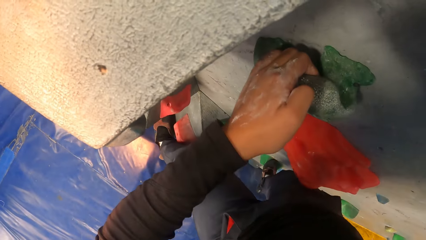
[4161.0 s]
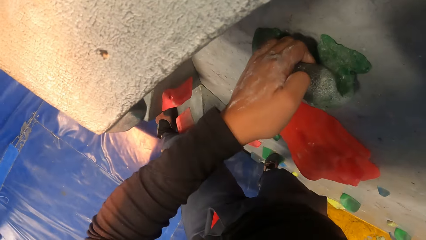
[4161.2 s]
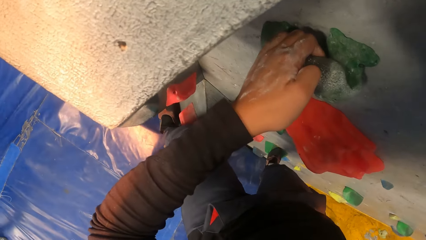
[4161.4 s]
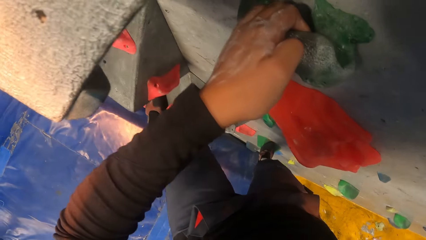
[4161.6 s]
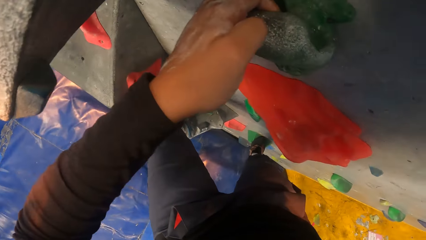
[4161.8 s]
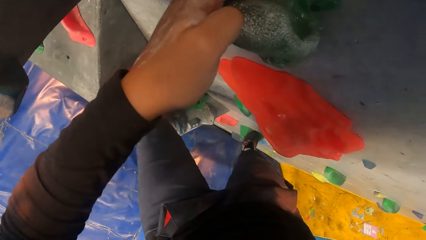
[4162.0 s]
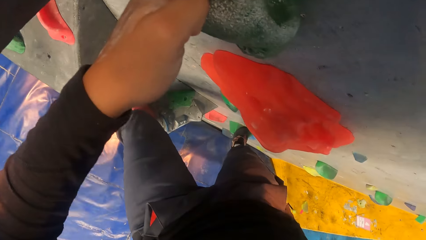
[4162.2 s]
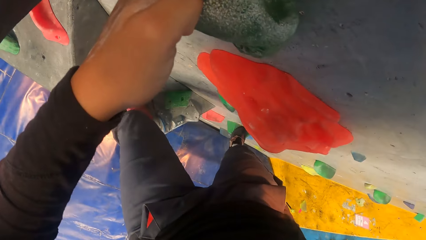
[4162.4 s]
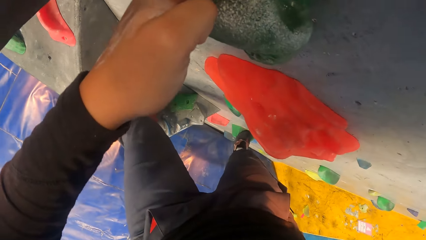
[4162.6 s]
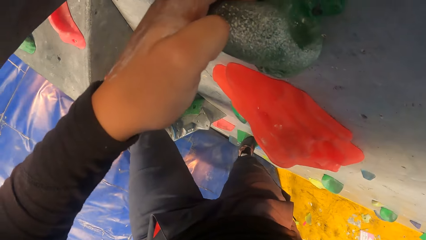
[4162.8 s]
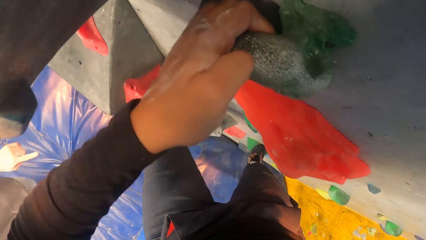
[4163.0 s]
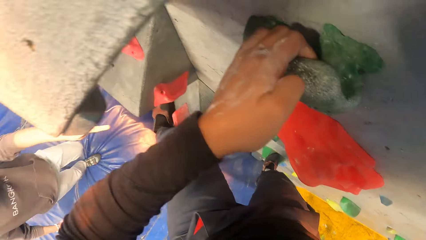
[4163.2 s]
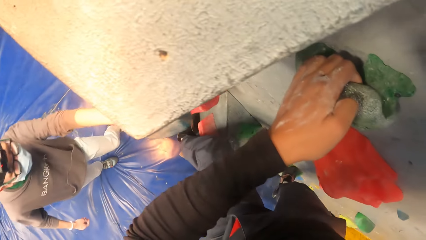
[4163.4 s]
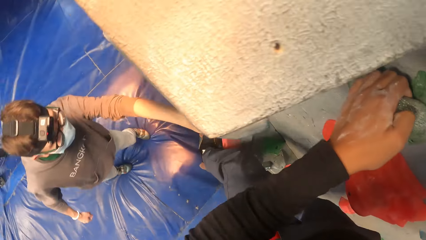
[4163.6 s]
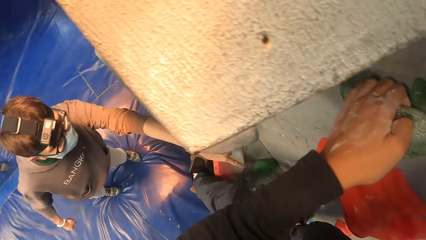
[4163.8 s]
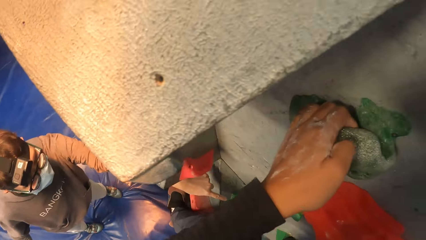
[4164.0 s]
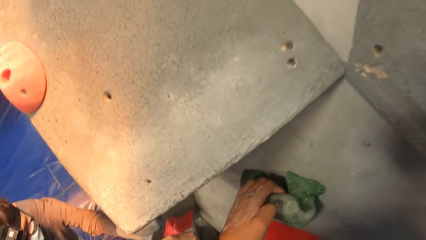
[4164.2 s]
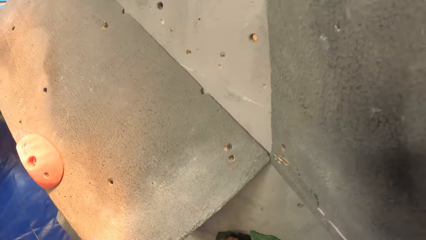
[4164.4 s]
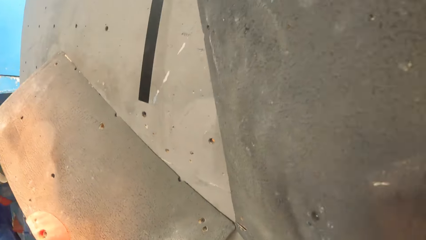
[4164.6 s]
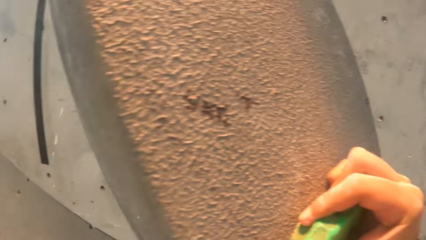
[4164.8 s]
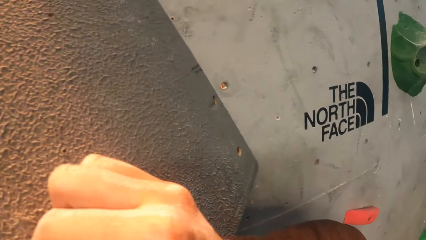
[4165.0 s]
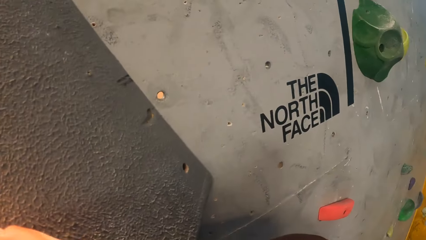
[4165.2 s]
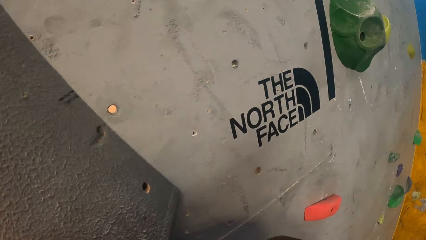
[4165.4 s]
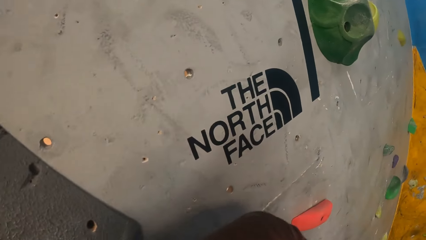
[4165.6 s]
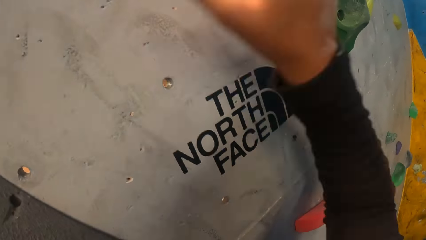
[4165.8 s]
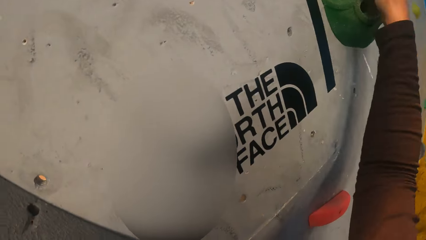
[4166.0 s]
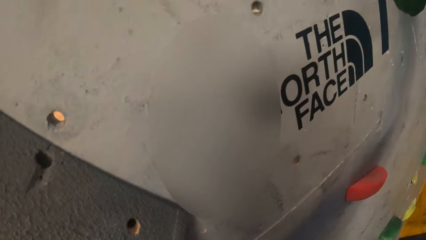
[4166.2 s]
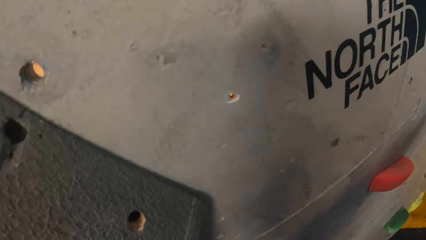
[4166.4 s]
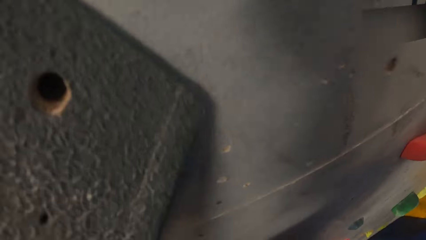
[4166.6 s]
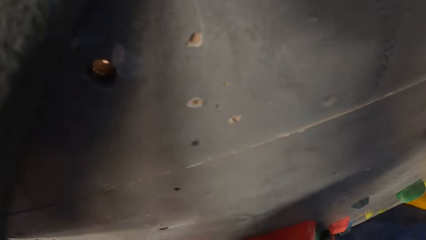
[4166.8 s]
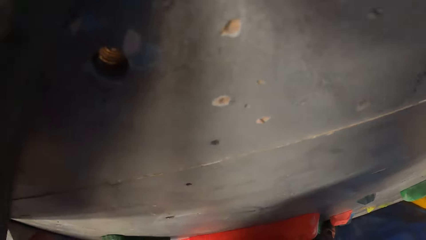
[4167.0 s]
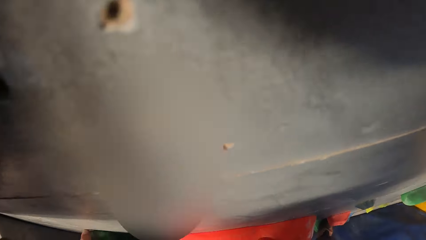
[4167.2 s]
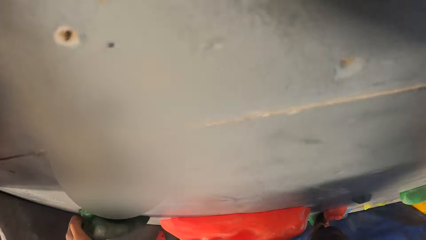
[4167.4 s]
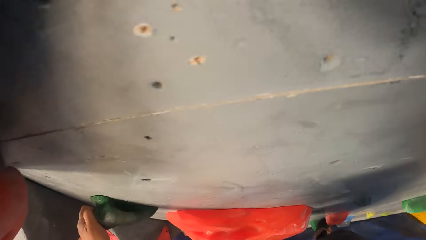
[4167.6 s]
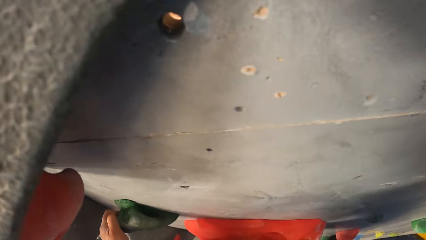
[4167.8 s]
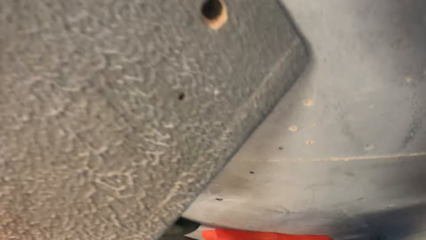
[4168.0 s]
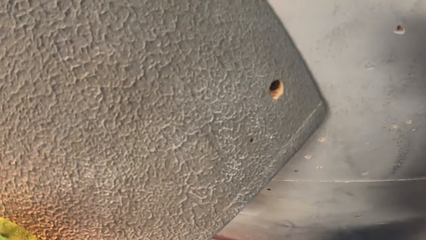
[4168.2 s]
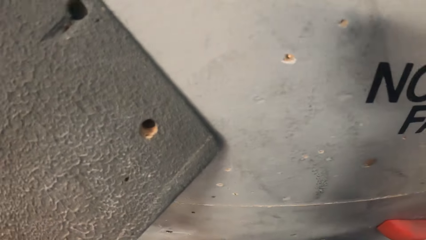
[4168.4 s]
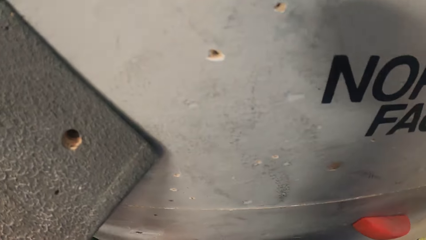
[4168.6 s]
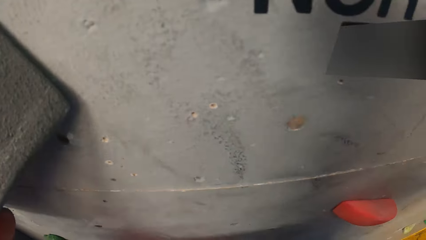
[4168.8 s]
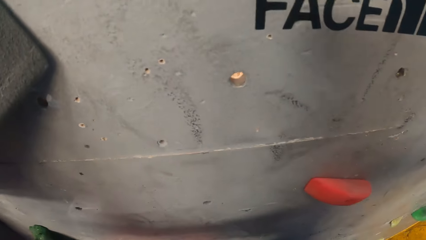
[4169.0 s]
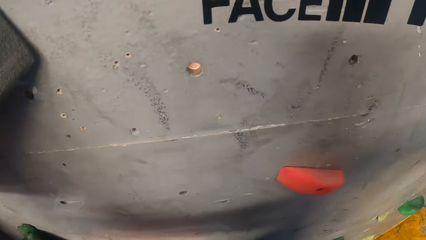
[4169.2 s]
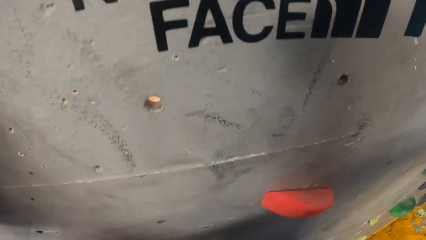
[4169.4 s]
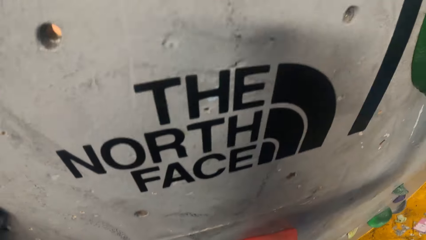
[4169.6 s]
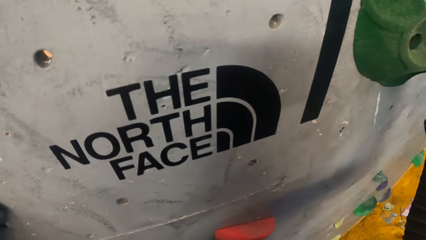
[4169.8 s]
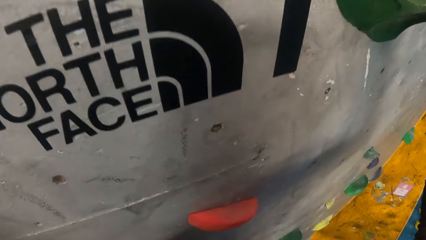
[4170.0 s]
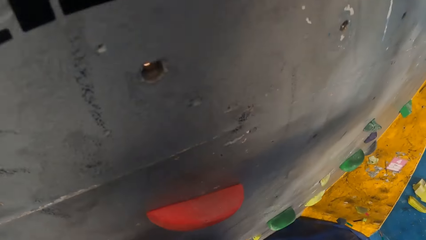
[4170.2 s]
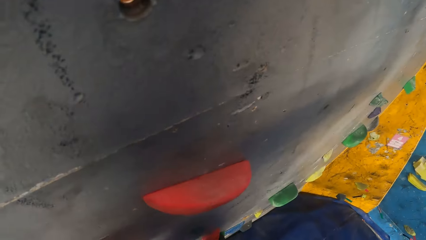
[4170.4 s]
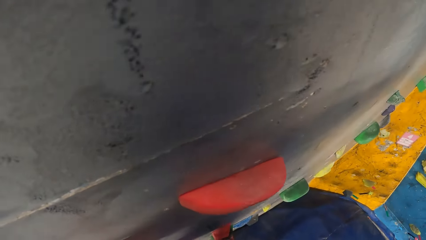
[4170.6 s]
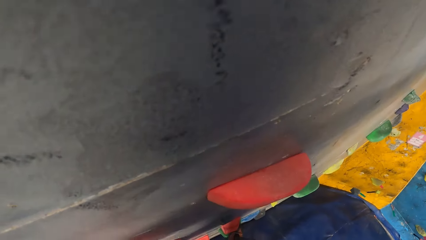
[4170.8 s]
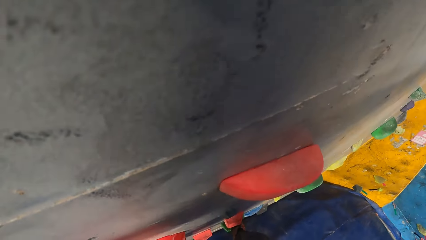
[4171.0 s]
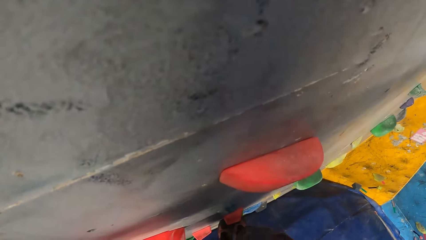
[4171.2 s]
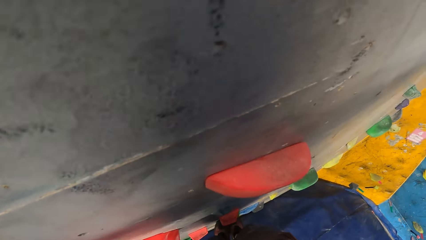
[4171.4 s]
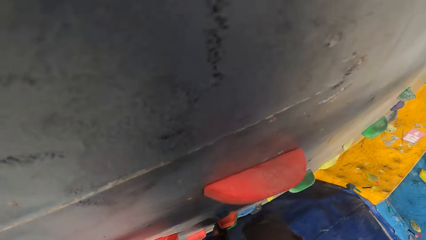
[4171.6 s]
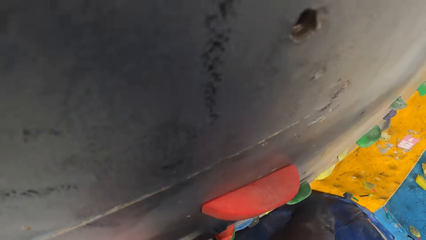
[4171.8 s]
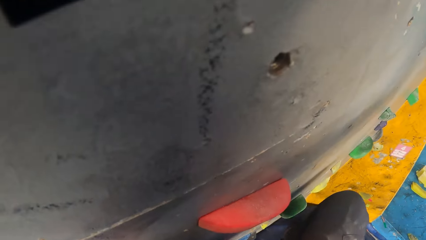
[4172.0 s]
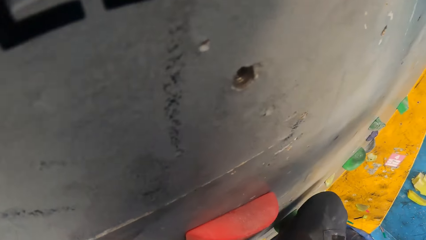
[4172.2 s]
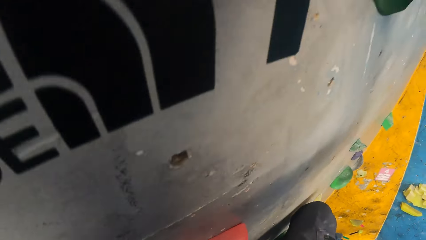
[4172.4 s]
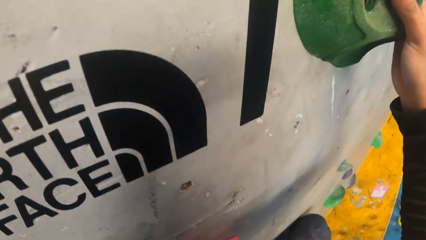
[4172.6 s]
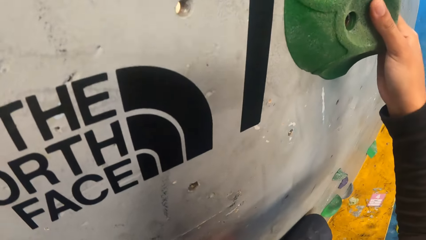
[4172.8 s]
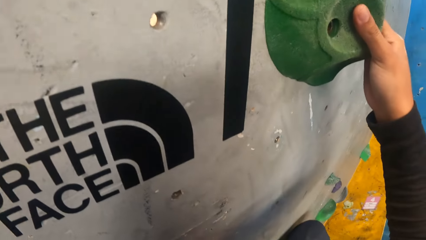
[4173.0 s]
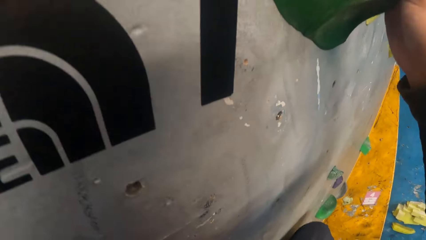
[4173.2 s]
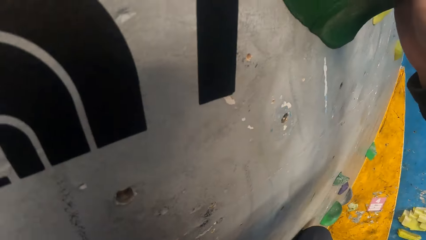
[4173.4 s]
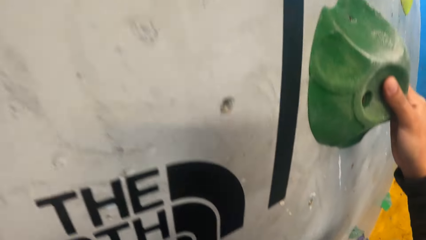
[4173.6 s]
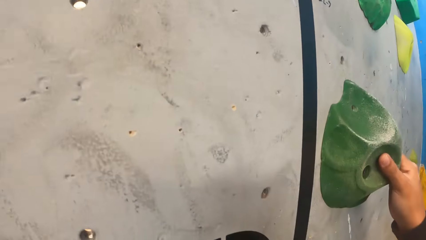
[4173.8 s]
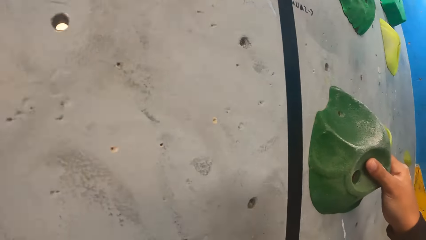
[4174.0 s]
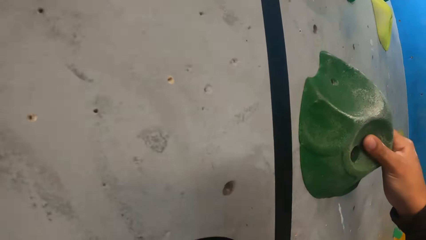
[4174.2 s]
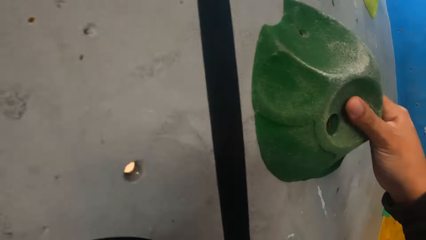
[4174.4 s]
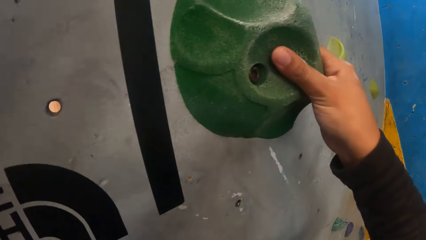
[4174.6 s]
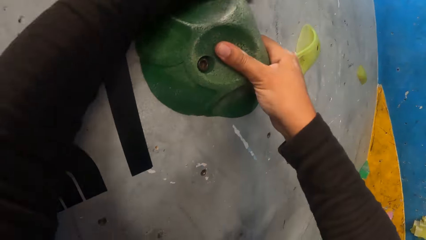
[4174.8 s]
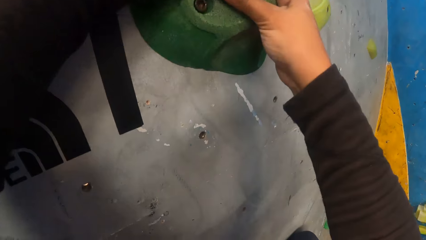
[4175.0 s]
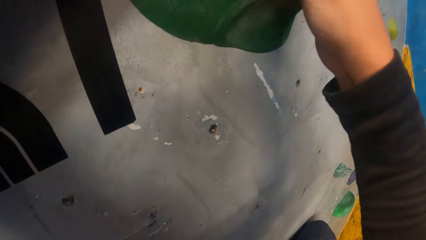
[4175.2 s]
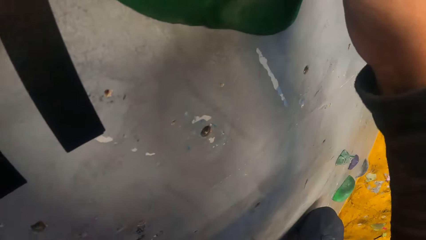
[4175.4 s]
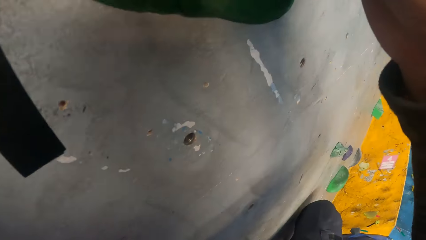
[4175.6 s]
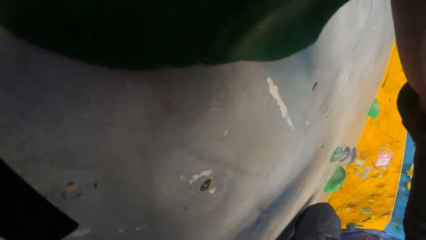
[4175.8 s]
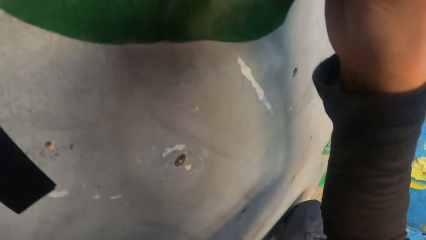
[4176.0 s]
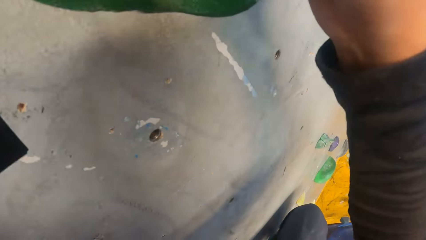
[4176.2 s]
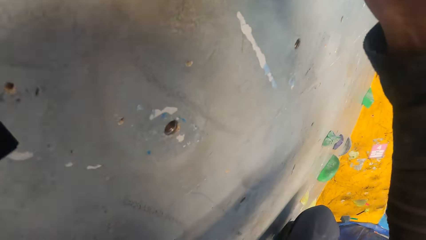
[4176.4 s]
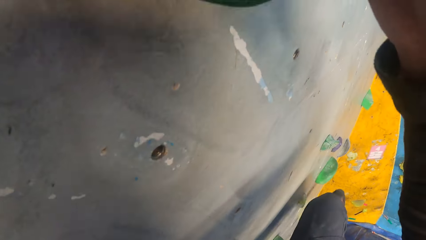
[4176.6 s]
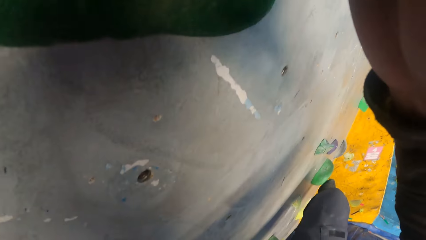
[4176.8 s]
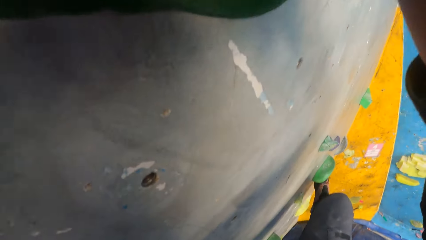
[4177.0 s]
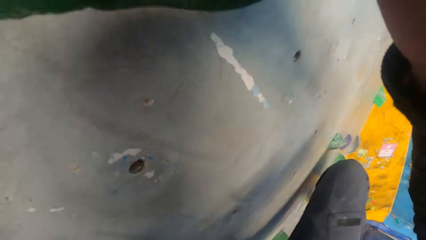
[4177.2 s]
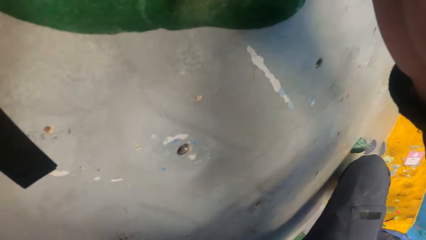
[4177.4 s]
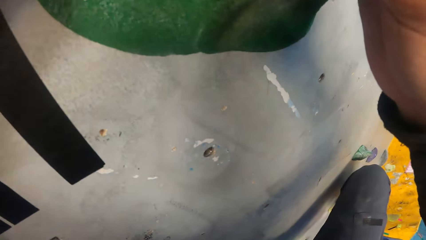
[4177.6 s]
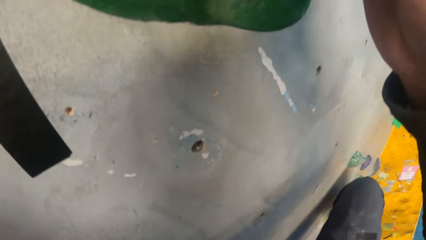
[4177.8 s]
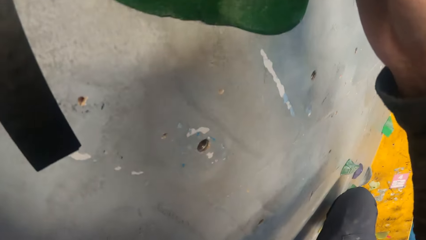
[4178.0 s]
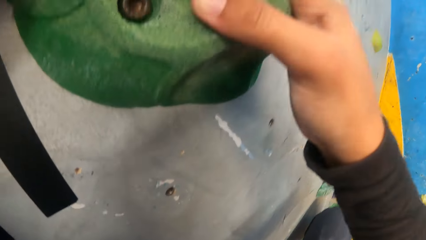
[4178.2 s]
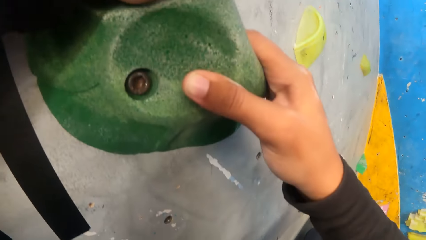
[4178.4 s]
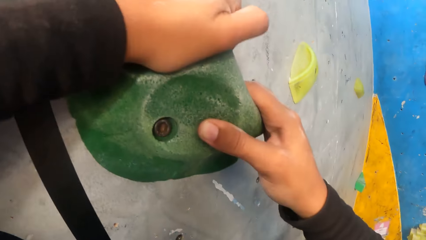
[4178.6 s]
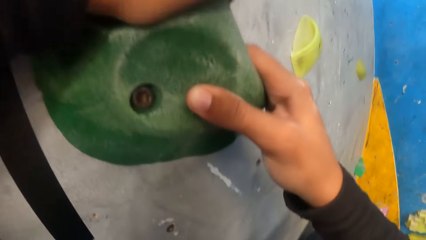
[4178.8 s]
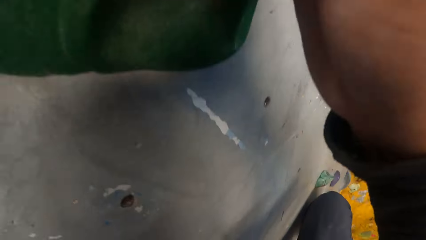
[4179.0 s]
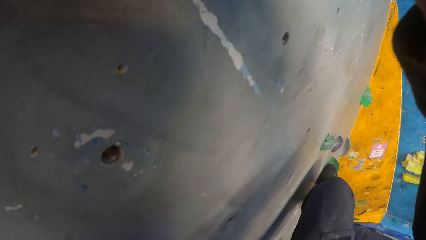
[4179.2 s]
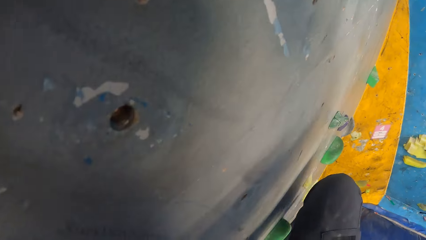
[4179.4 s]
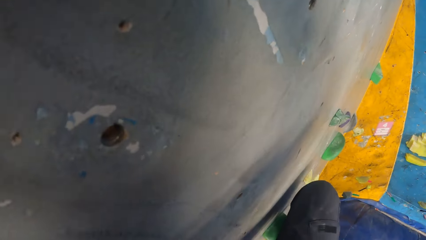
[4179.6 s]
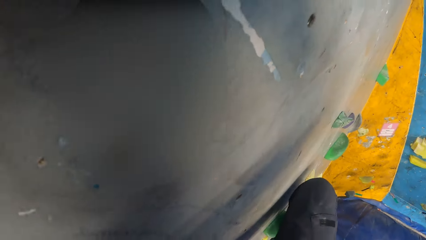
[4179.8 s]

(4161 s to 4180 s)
The camera wearer converses with a woman. They hold on a climbing hold. They step on a climbing hold. They step on a climbing hold again.
